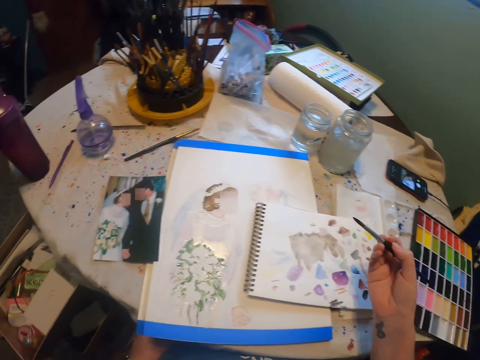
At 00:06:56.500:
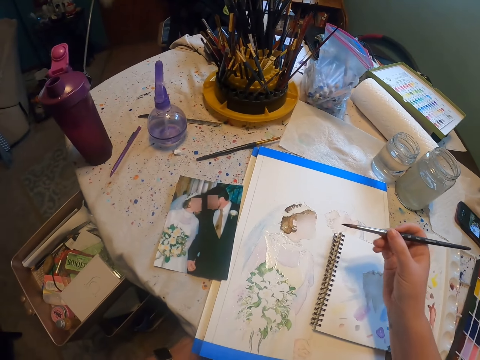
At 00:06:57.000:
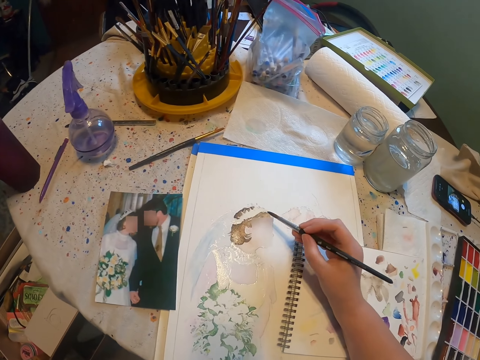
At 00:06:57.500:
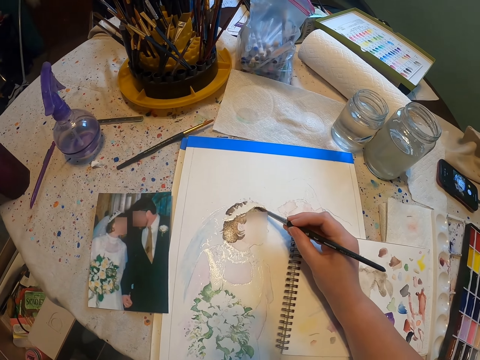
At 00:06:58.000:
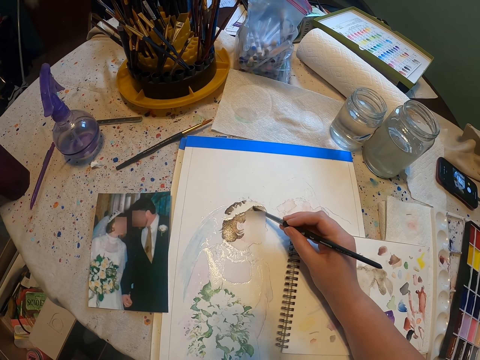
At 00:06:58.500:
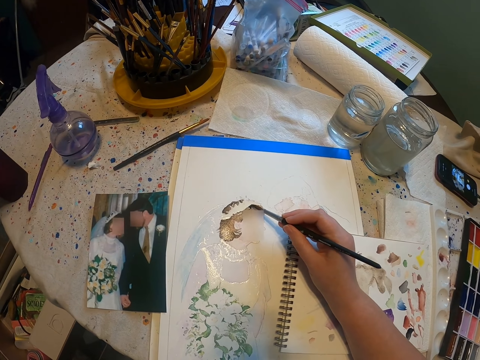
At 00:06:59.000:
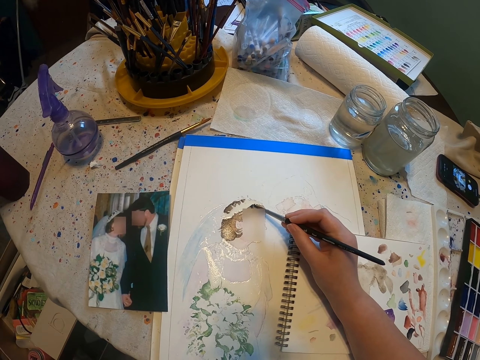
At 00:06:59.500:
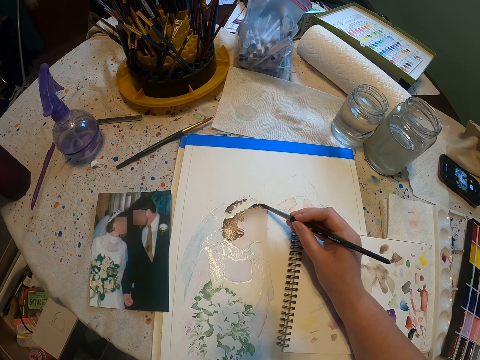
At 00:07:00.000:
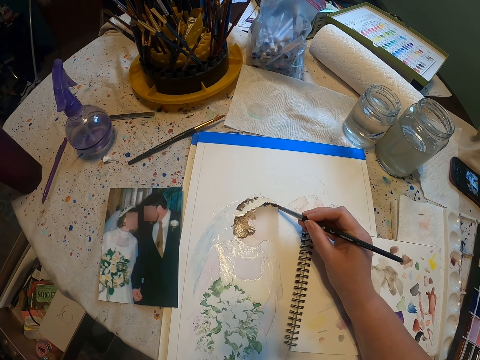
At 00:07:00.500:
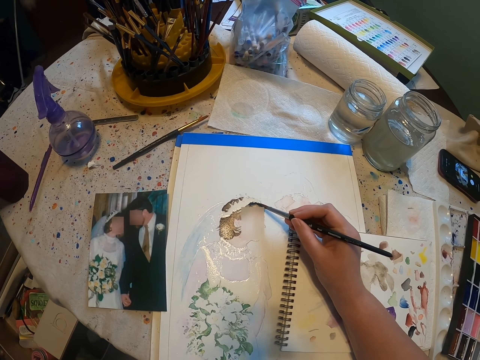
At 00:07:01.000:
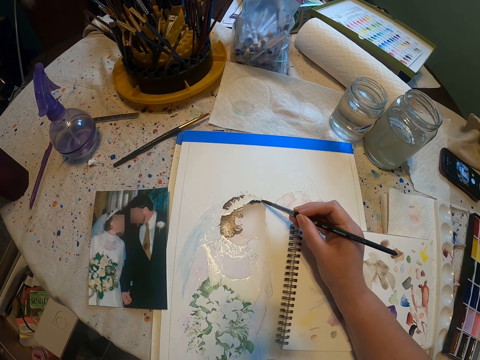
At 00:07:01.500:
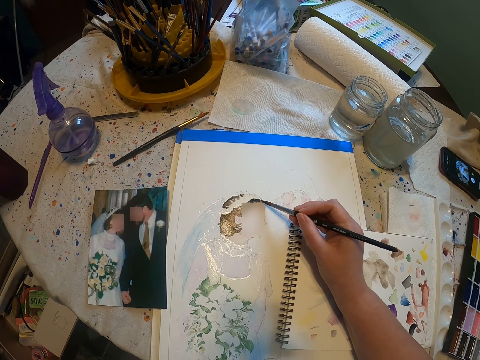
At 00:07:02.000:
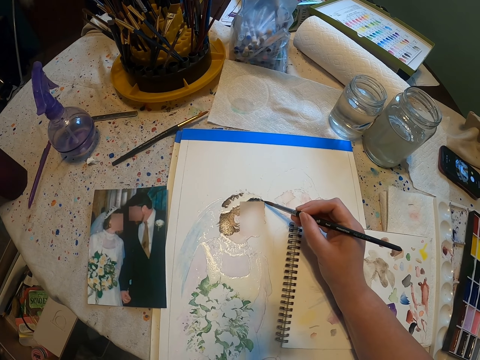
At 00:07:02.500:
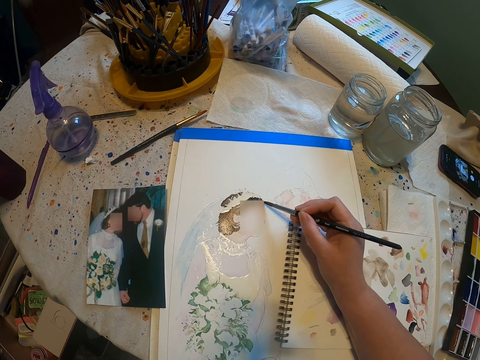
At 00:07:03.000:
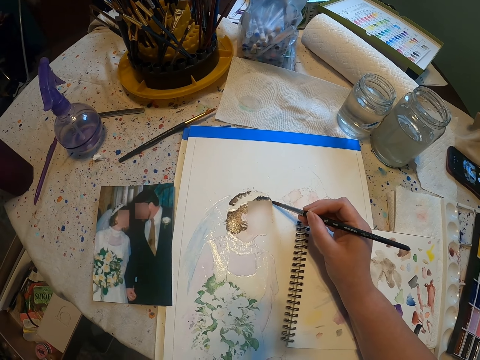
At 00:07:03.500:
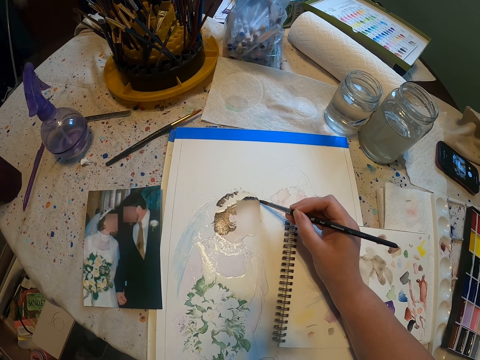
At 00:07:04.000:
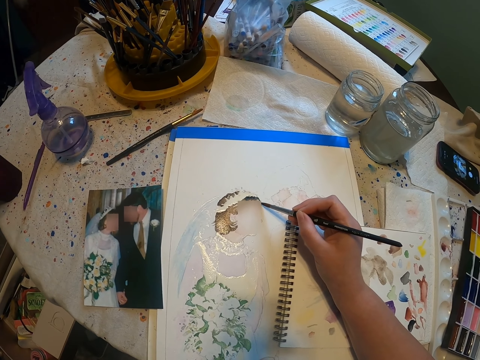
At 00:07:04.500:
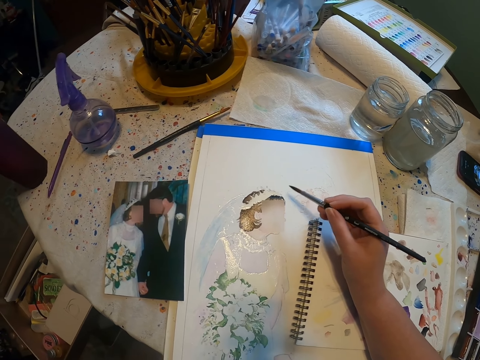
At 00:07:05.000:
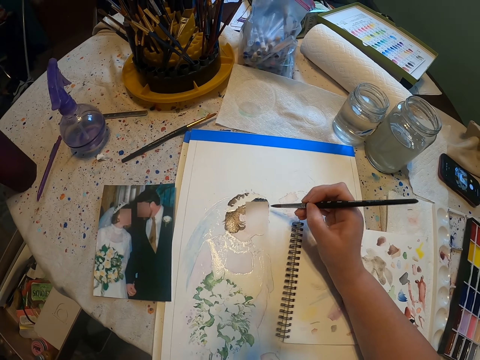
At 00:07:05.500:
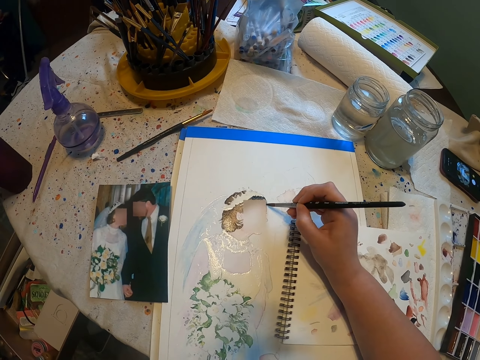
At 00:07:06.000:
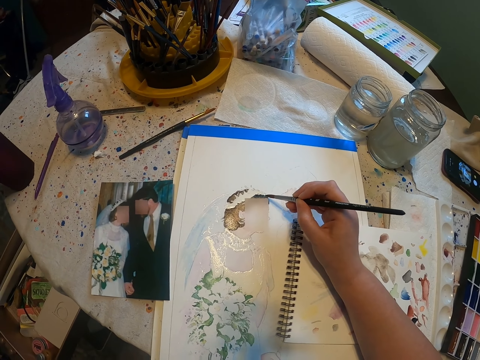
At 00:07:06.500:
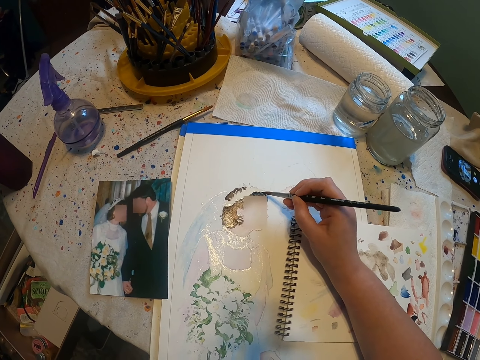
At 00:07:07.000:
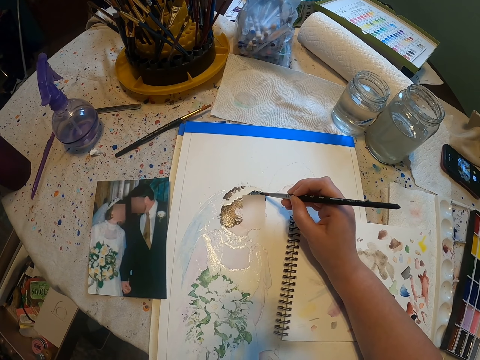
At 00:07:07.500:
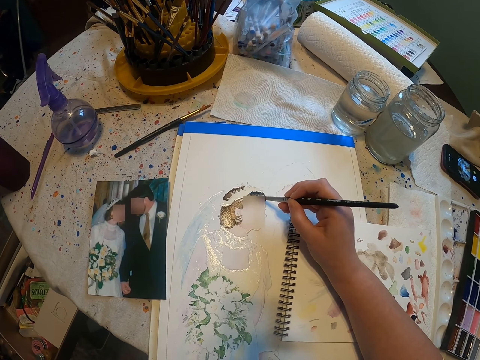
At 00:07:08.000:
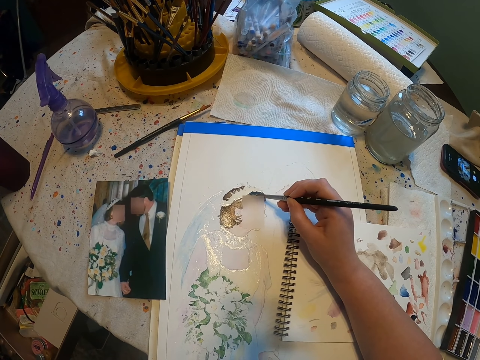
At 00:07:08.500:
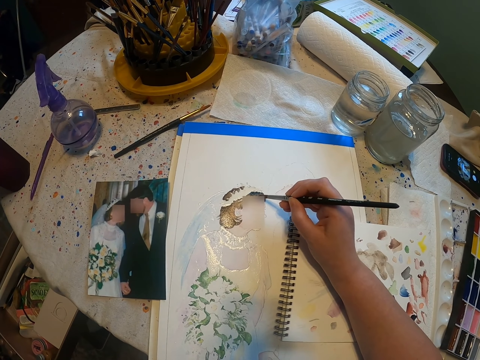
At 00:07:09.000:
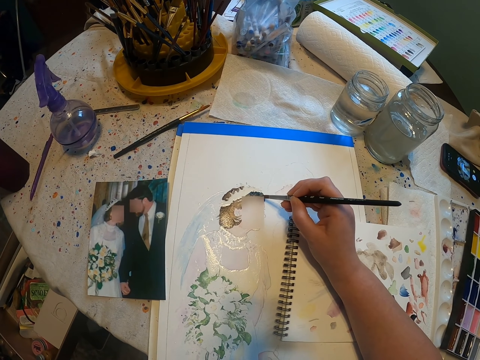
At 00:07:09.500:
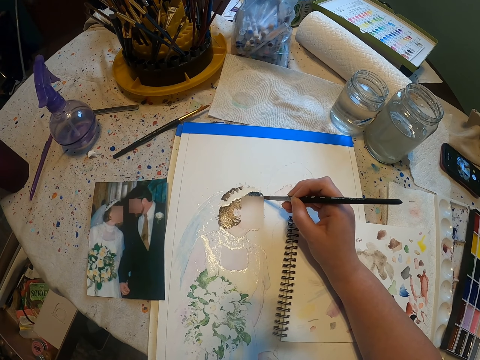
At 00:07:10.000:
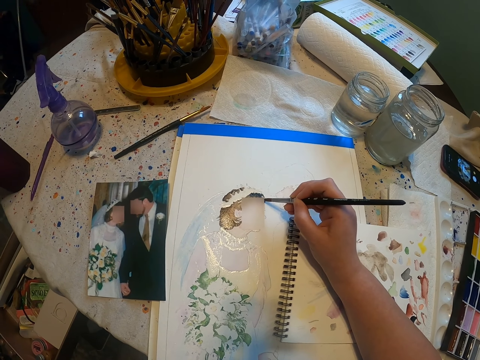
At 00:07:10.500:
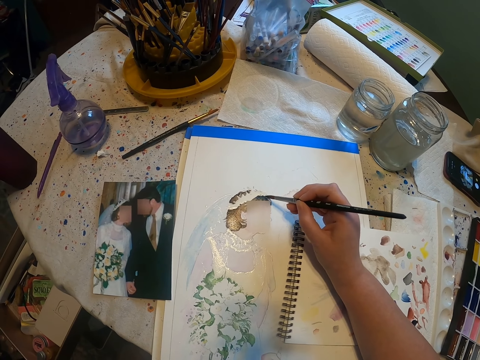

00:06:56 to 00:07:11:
The camera wearer looks around a room. She paints a craft paper with a paint brush. She adjusts the paint brush on her hands. She paints the craft paper with the paint brush.

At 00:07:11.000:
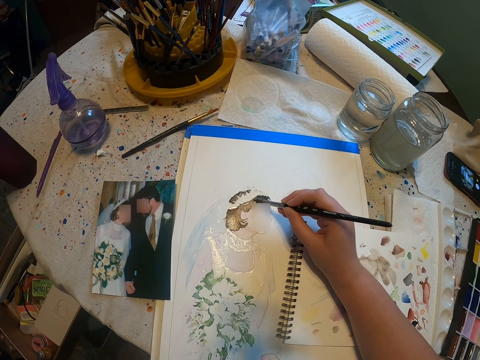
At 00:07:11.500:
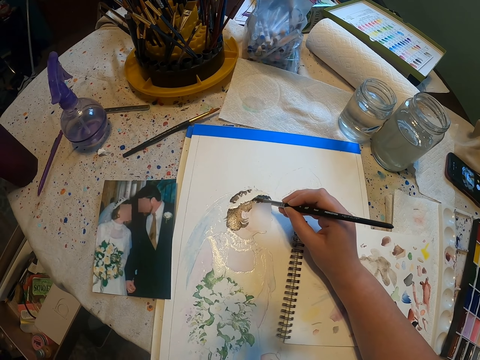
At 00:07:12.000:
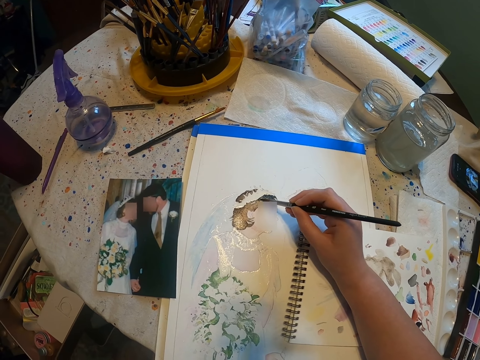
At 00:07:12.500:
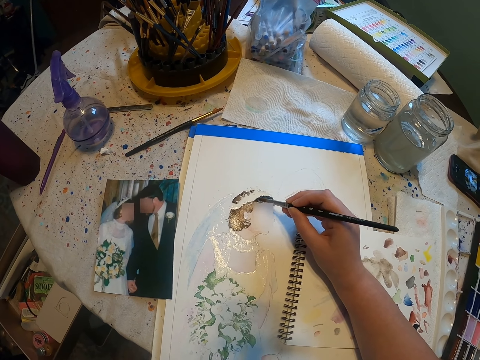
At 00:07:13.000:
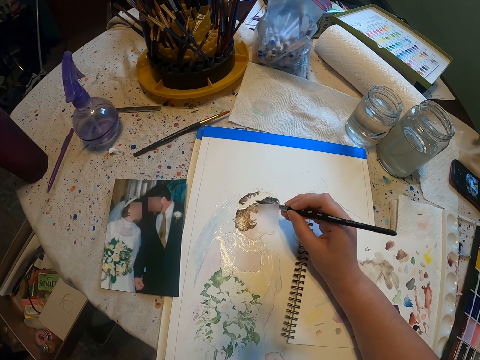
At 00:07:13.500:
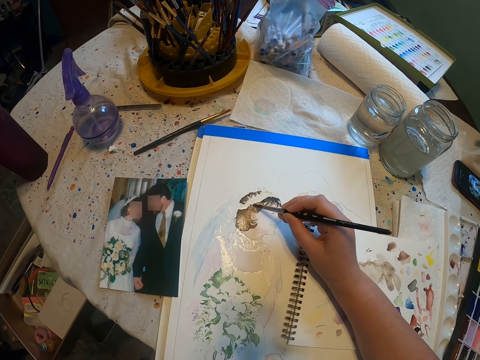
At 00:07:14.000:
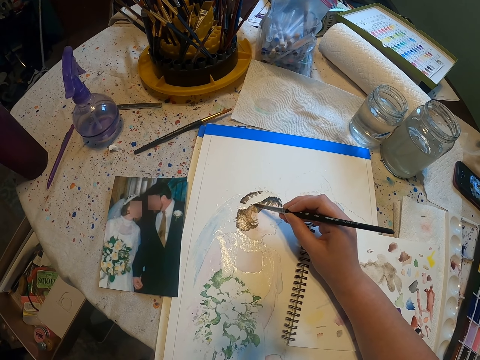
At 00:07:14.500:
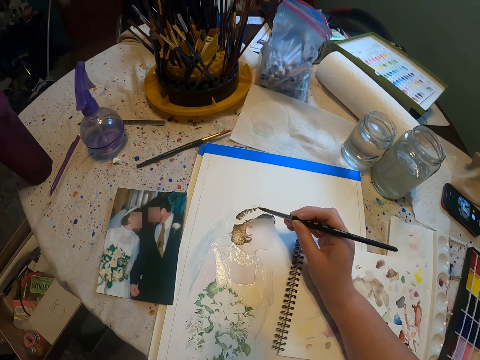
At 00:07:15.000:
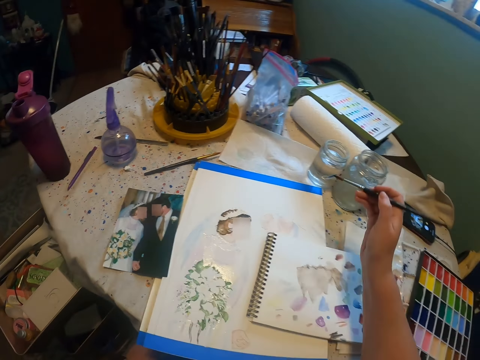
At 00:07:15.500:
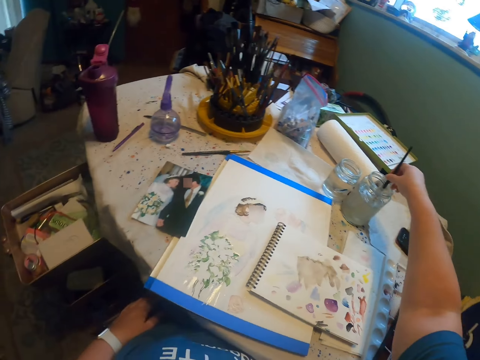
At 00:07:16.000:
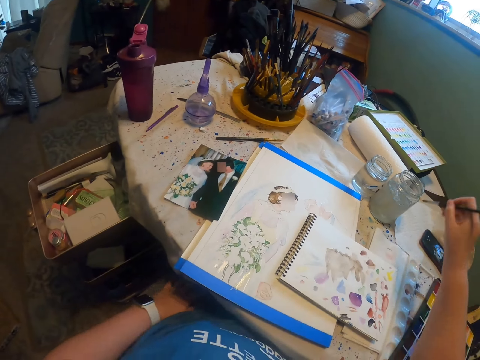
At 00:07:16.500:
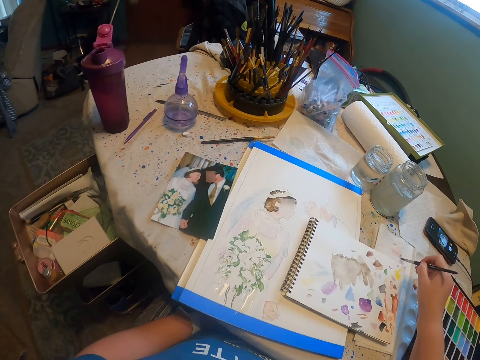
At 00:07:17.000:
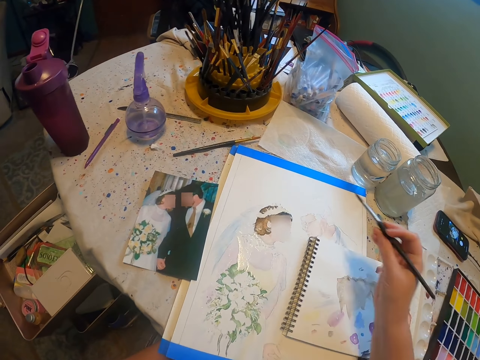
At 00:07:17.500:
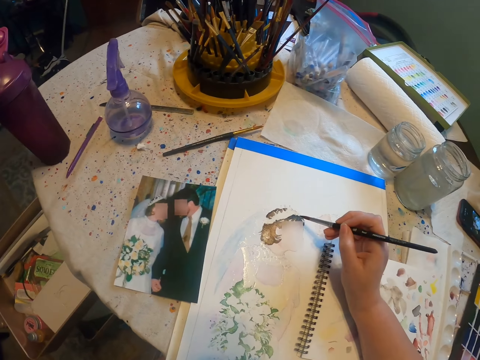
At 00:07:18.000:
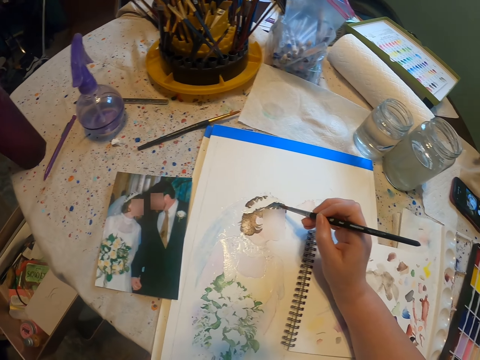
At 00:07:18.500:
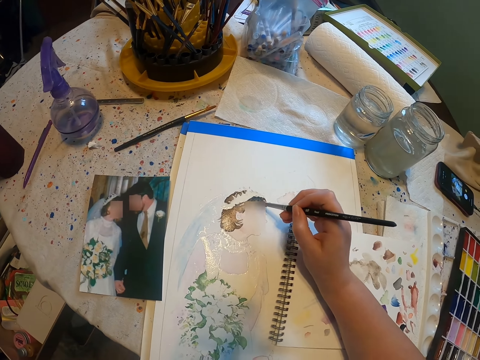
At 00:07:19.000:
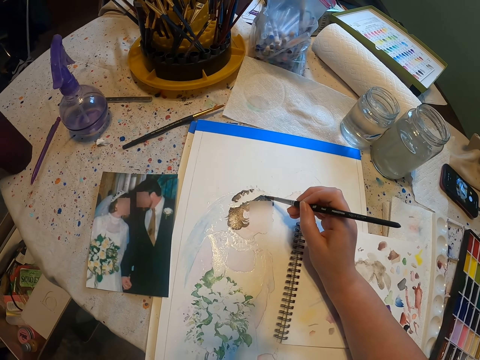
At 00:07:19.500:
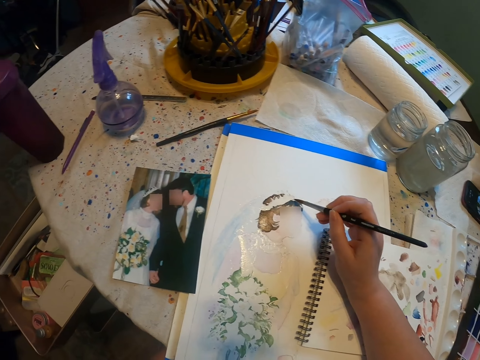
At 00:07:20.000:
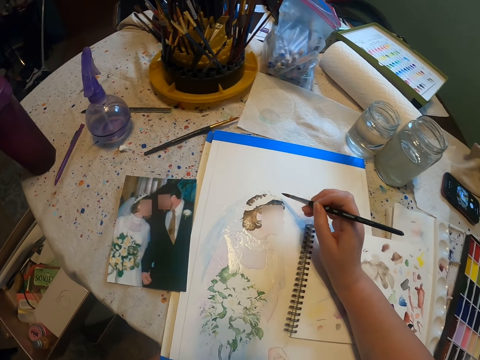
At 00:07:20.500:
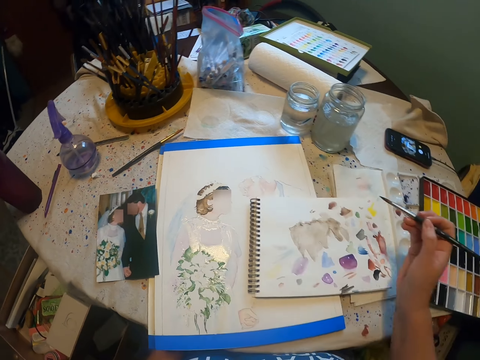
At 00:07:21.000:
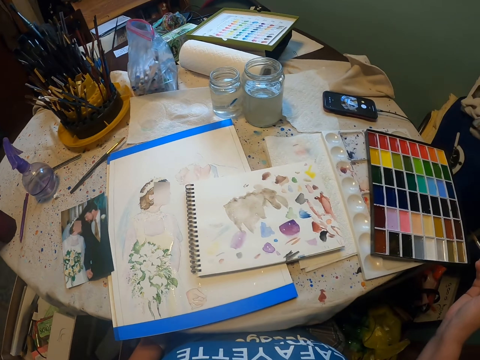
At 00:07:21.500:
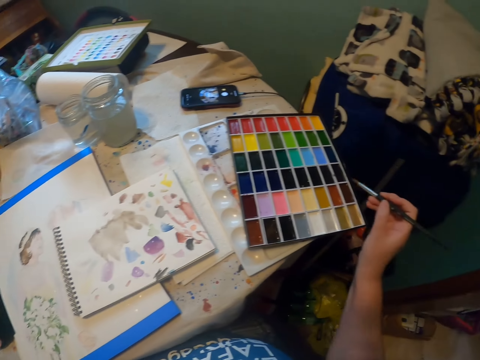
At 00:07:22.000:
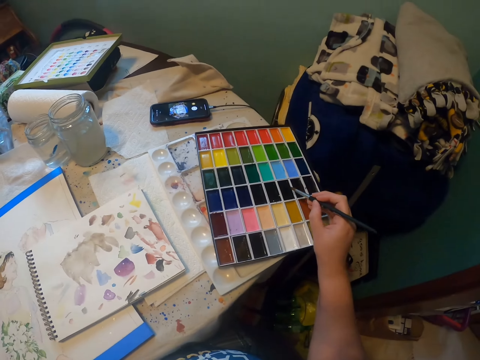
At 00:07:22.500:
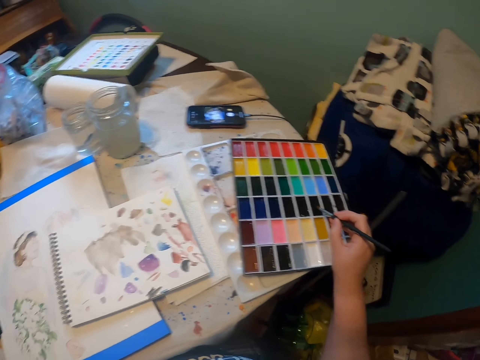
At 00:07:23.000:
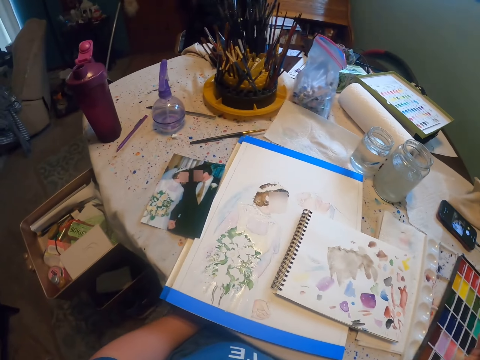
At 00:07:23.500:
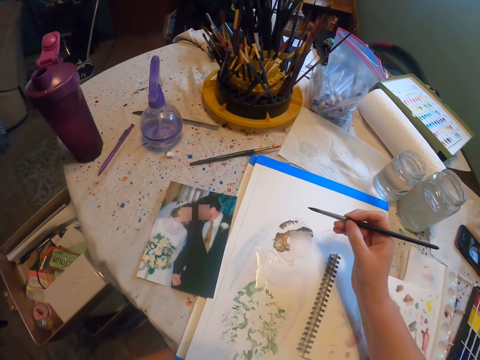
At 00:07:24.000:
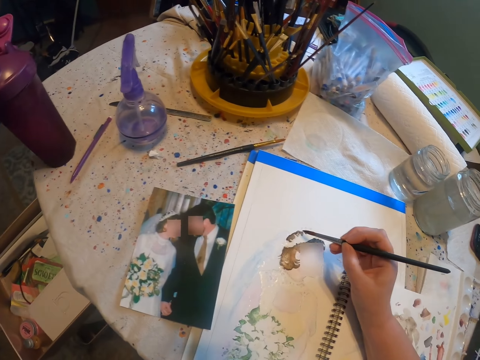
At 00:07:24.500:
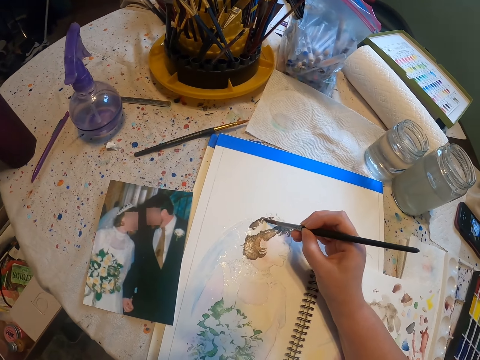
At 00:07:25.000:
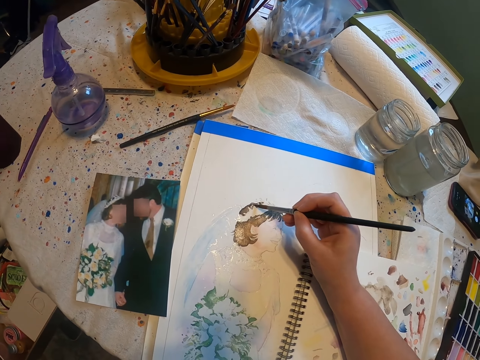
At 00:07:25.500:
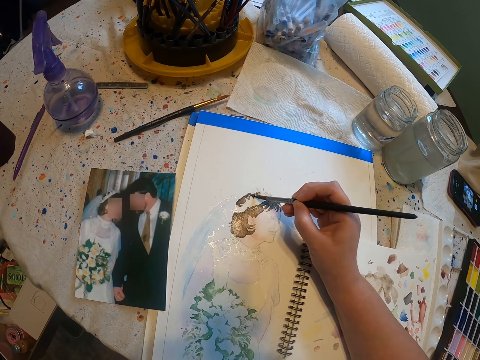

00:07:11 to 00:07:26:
The camera wearer rinses a paint brush in a tin. They wipe the paint brush on a piece of tissue paper. They paint a craft paper with the paint brush. They look around a room. They scoop paint from a paint palette. They paint the craft paper with the paint brush.
